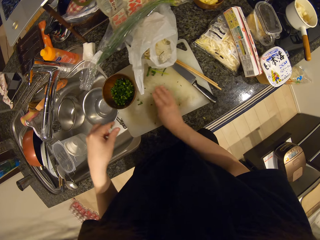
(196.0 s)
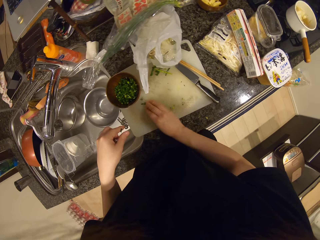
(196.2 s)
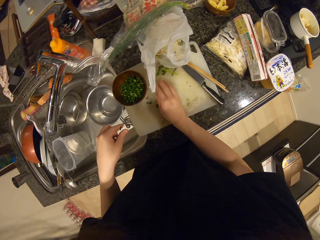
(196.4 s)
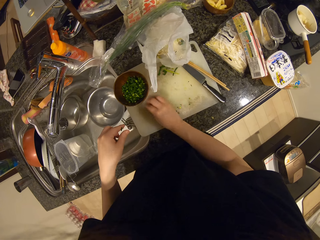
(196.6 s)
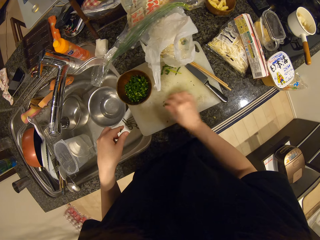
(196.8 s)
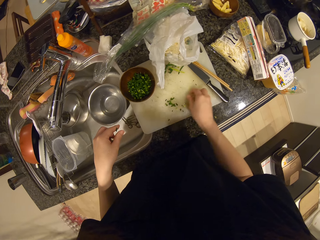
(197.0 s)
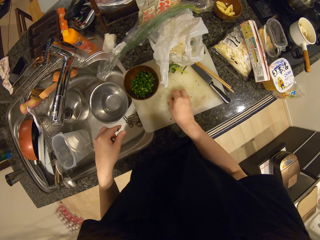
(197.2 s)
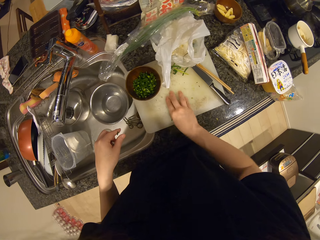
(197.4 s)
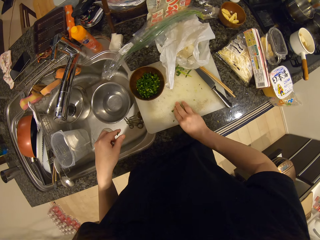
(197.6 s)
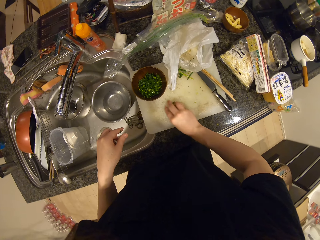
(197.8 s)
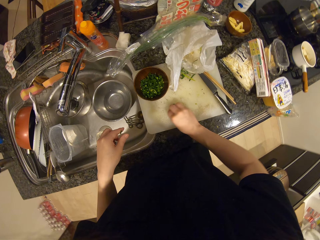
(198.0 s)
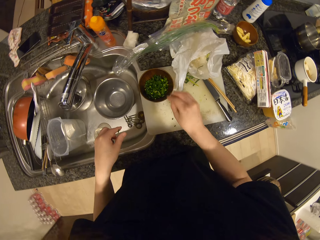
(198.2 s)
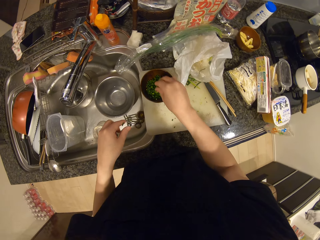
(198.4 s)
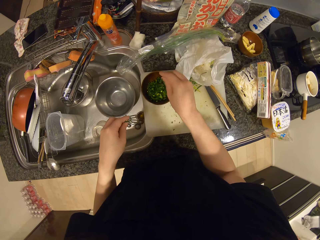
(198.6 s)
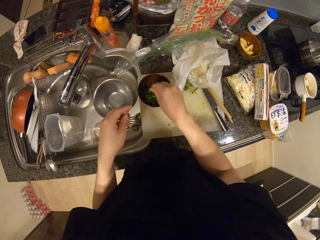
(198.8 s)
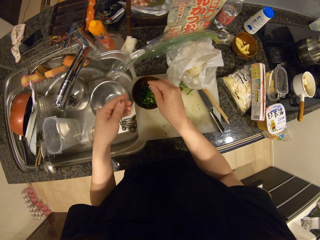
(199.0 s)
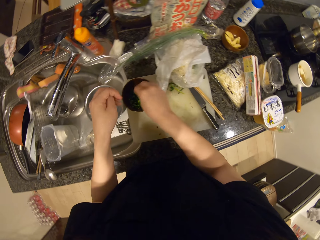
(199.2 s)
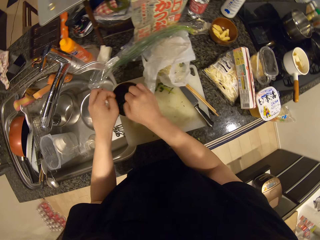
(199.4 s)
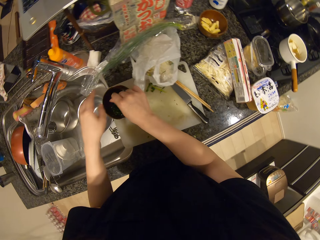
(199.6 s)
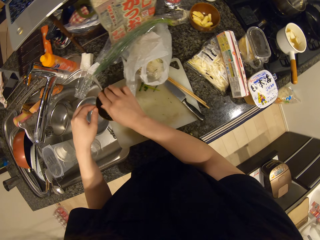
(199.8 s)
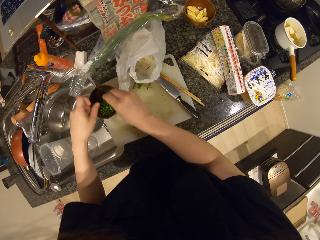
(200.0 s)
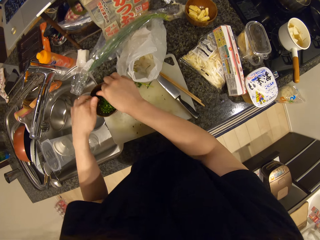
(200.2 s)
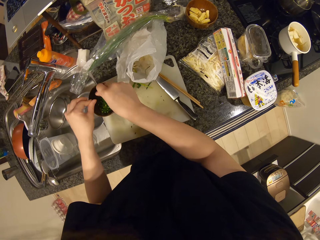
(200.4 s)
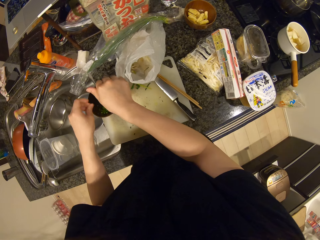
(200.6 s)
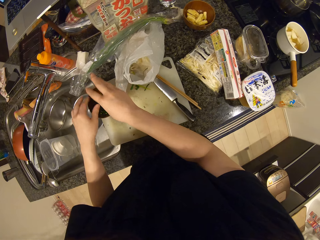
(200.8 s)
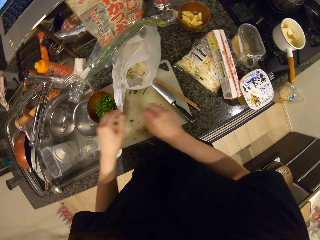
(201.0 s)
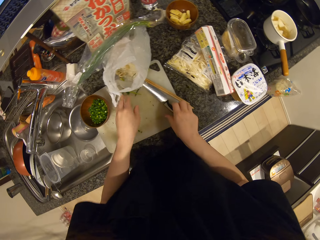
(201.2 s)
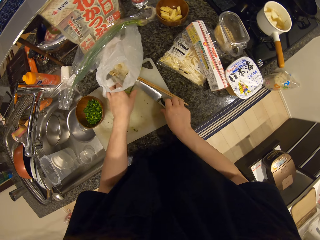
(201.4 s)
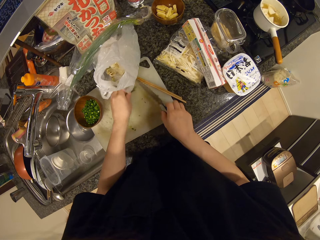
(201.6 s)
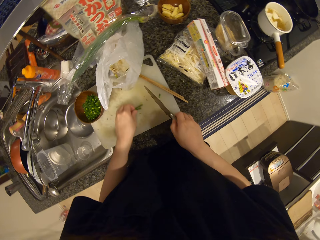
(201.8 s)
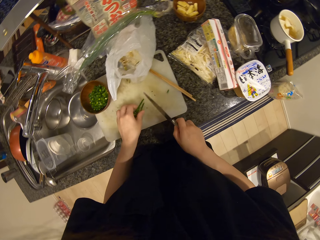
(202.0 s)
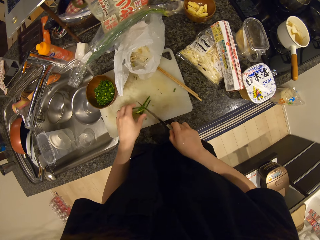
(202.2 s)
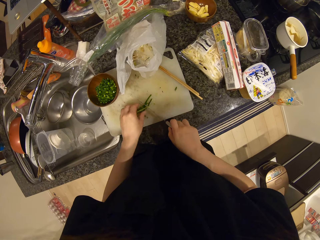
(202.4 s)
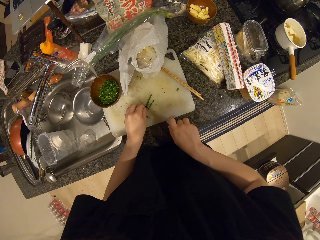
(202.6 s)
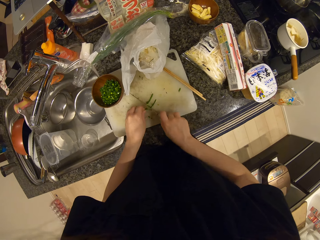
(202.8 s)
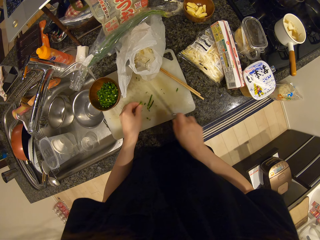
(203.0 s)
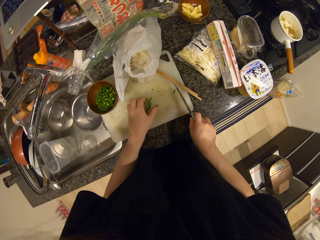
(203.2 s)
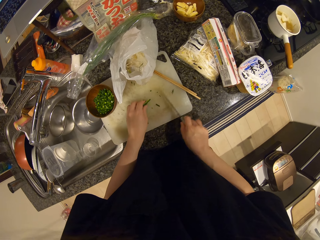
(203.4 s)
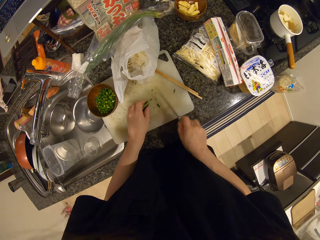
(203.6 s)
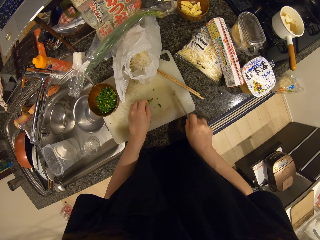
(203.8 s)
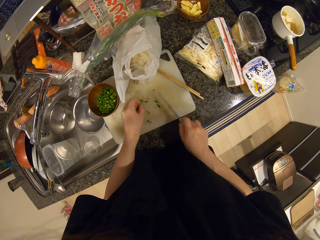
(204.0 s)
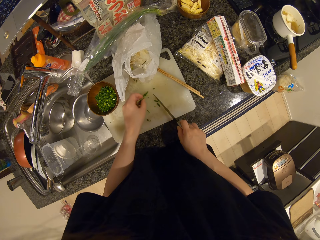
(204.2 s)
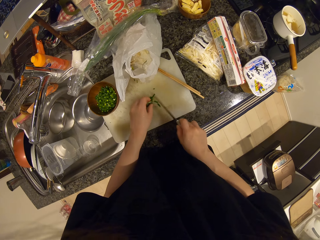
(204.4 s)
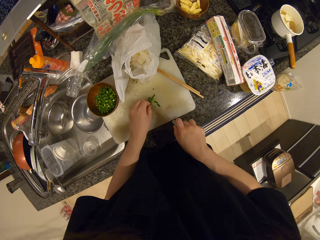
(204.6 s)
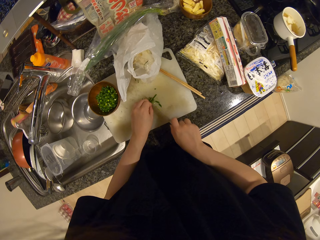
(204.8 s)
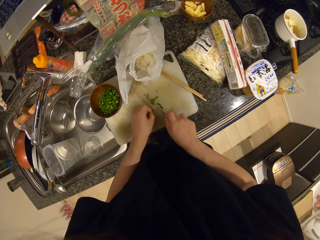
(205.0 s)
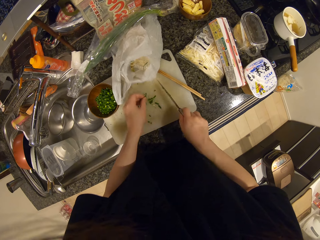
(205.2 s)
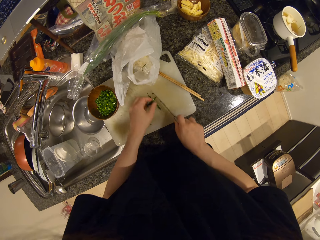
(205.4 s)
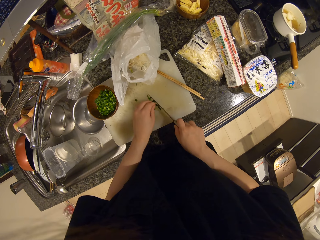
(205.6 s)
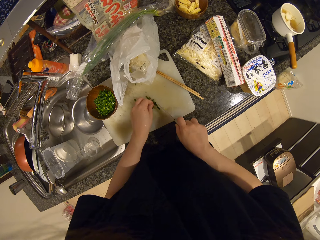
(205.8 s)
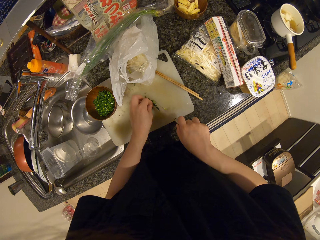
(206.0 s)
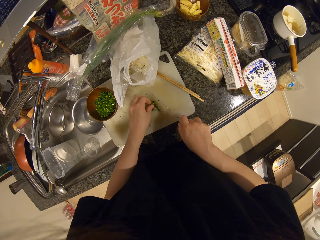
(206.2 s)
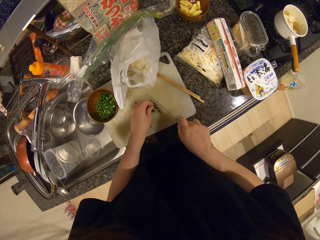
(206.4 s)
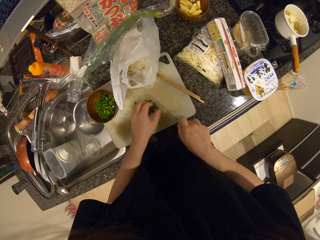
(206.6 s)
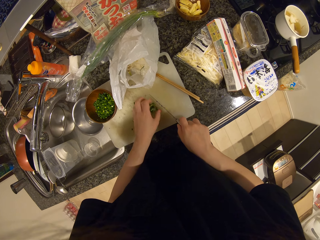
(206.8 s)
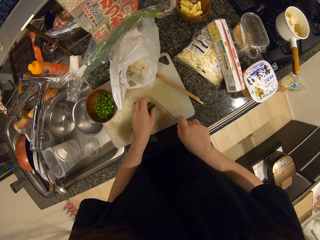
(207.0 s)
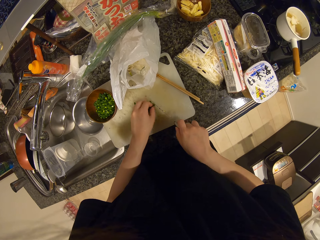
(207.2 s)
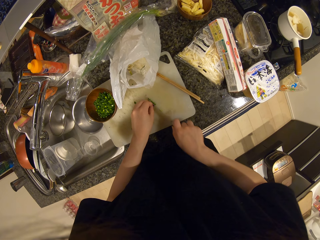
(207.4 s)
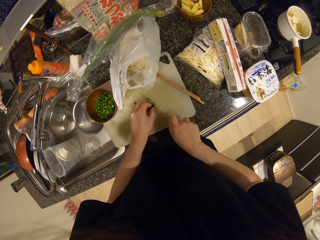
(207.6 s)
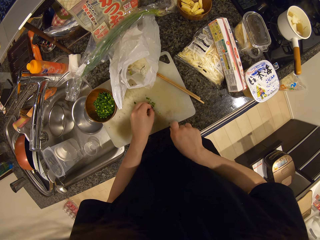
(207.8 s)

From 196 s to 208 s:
The camera wearer picks up the knife. They chop the spring onions.

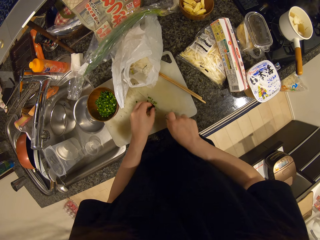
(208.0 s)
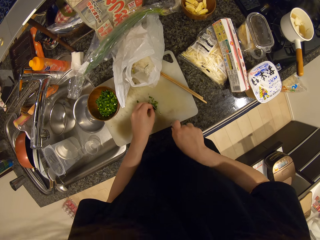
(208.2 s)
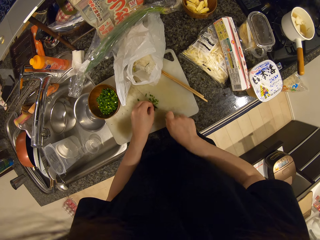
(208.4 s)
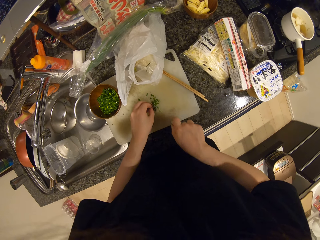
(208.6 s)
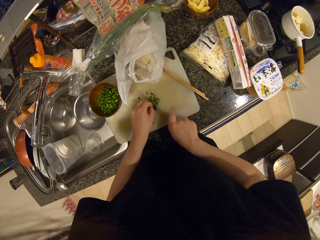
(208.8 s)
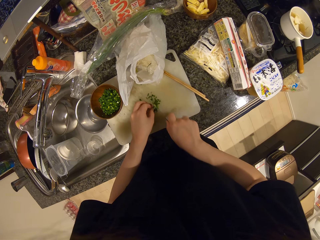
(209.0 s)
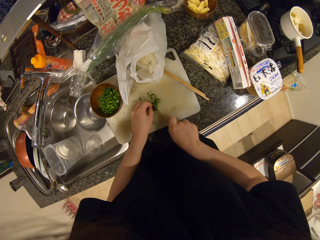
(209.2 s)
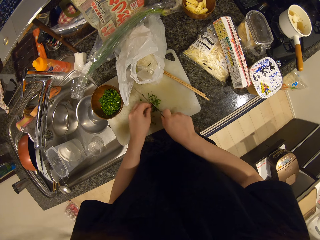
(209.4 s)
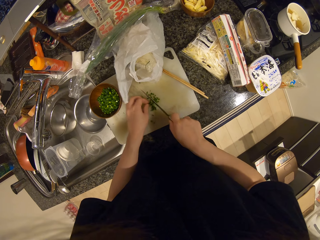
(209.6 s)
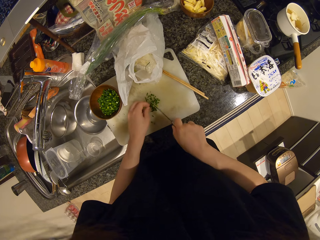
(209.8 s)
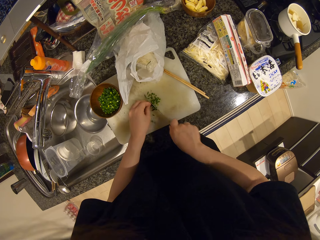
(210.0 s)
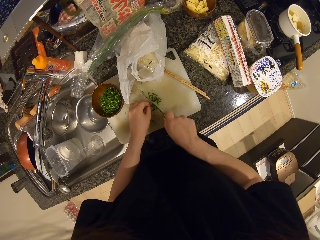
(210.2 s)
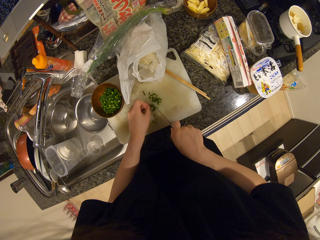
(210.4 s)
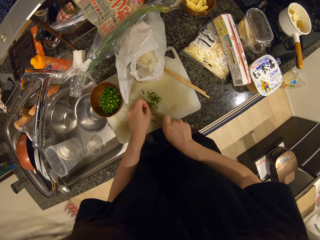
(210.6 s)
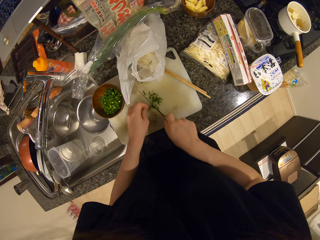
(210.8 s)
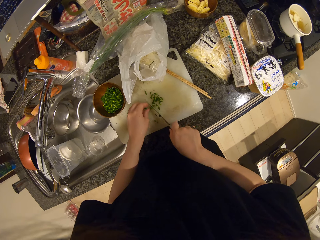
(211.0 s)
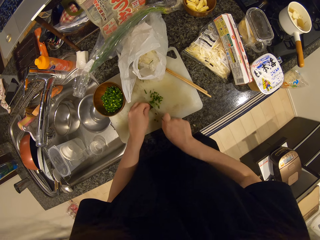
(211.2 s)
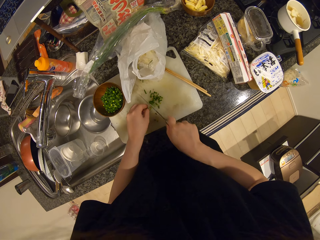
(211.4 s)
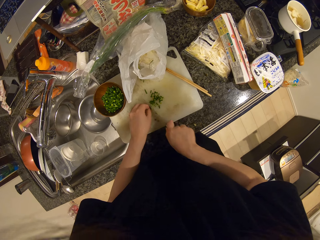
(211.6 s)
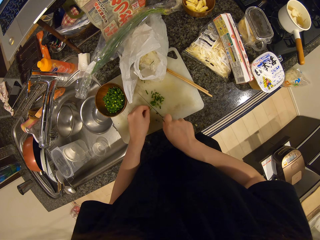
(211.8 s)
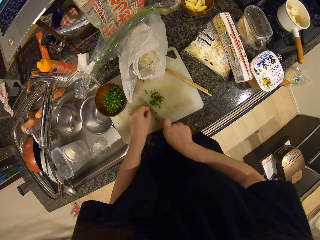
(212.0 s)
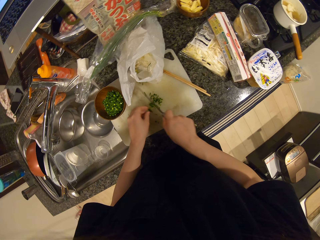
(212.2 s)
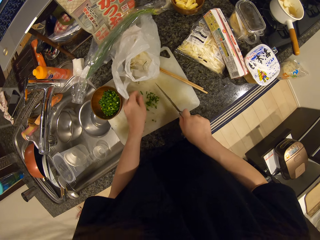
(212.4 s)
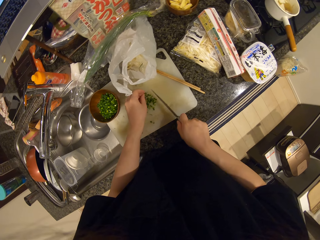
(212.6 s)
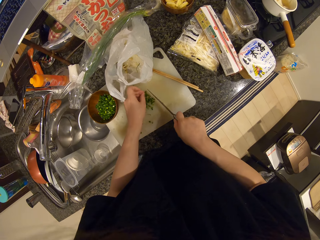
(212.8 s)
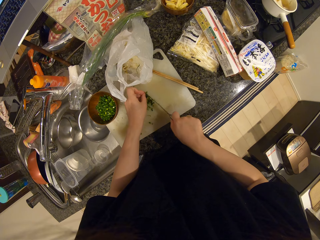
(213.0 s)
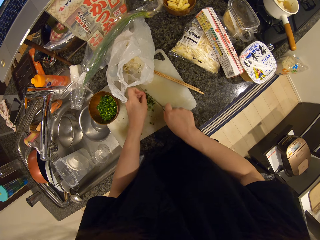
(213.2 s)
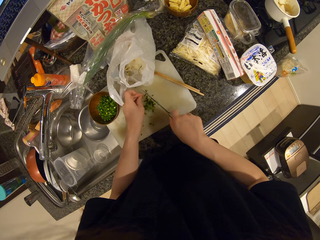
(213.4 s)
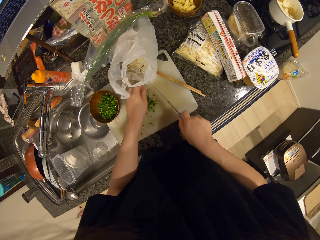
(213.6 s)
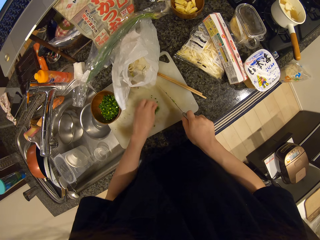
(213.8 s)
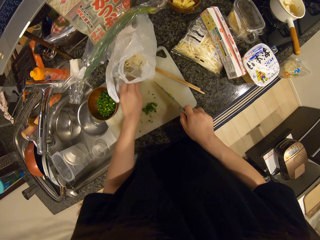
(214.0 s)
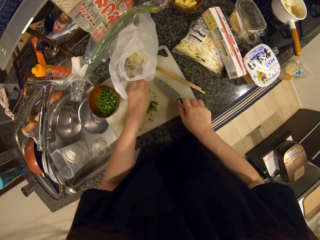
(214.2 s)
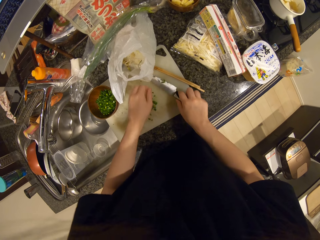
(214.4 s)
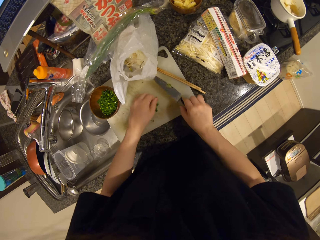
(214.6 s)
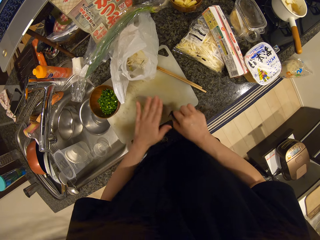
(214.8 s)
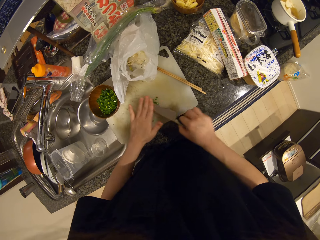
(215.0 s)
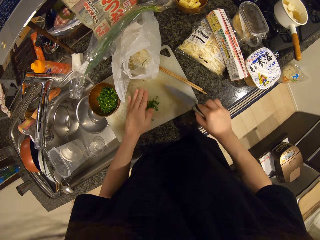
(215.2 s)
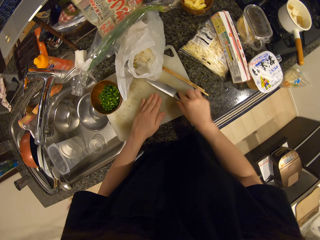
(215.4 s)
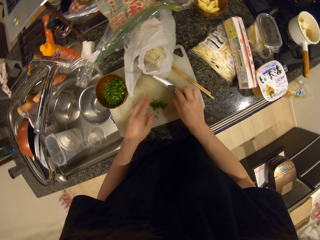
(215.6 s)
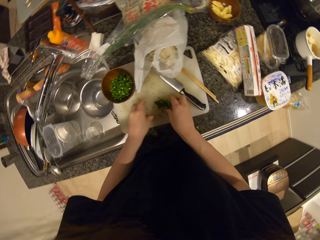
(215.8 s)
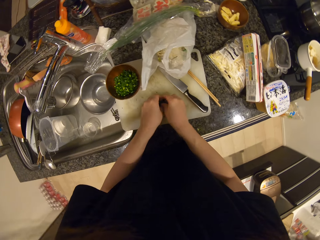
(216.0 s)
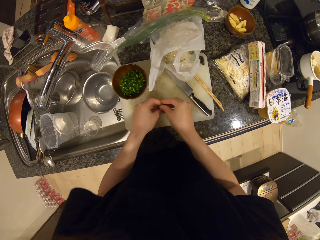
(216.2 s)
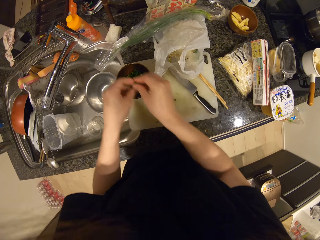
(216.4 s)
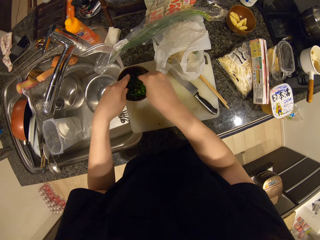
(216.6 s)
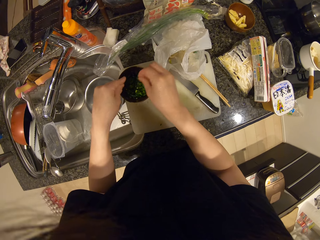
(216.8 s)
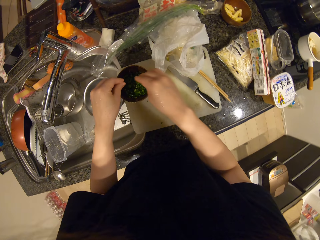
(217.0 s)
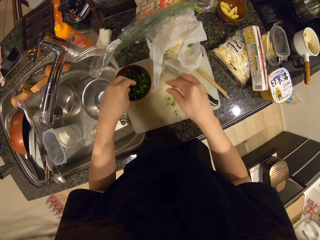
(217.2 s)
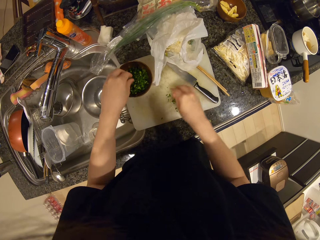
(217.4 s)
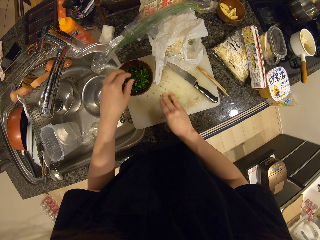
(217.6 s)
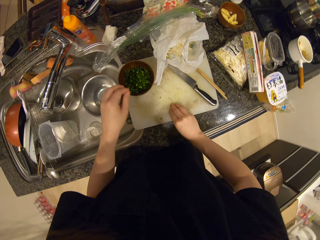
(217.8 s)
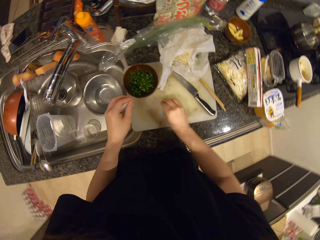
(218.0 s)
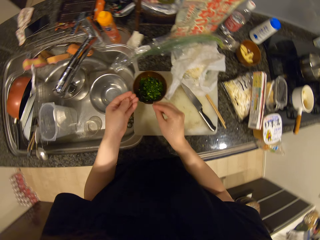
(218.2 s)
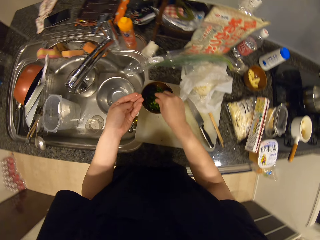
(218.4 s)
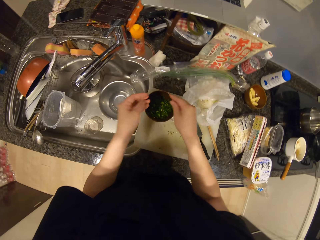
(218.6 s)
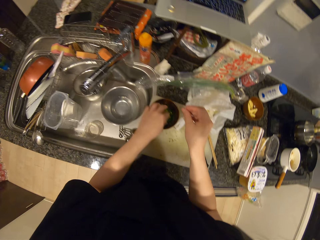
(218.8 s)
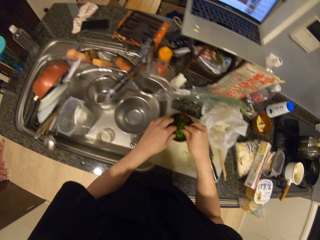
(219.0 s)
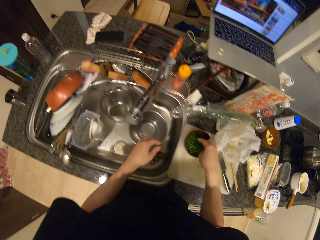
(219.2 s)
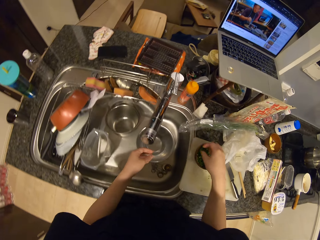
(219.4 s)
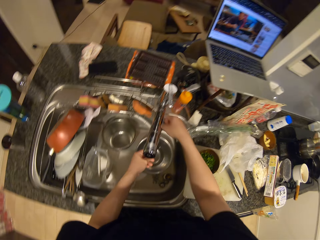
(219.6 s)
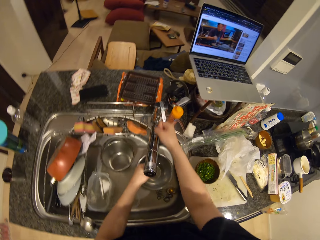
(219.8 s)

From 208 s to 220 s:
The camera wearer scoops the spring onions from the knife. They wipe the knife. They pack the spring onion into the bowl. They drop the knife on the chopping board.
